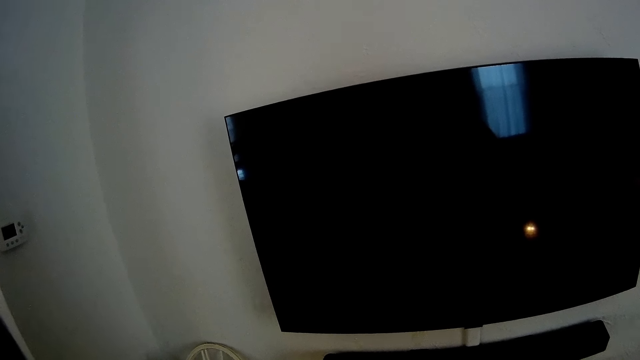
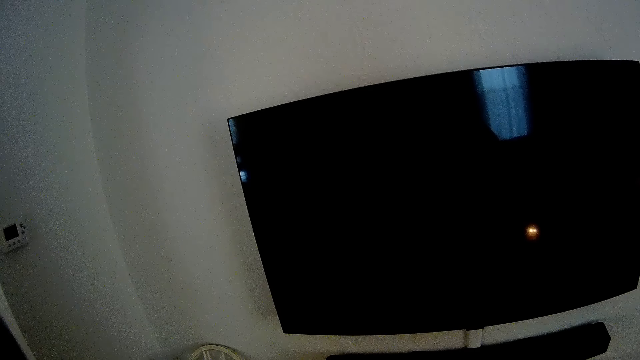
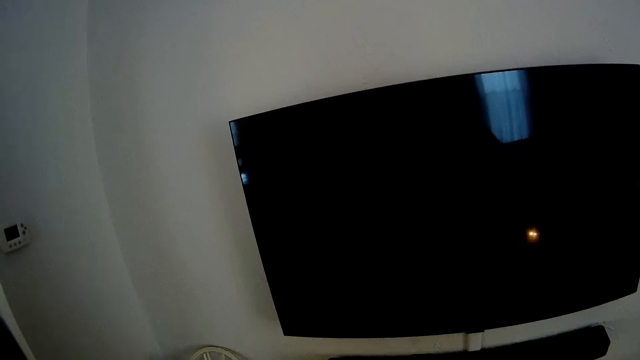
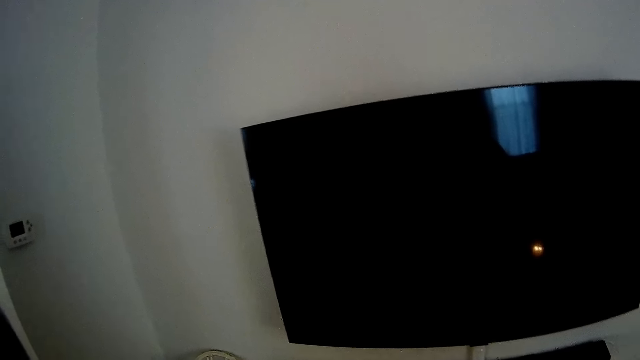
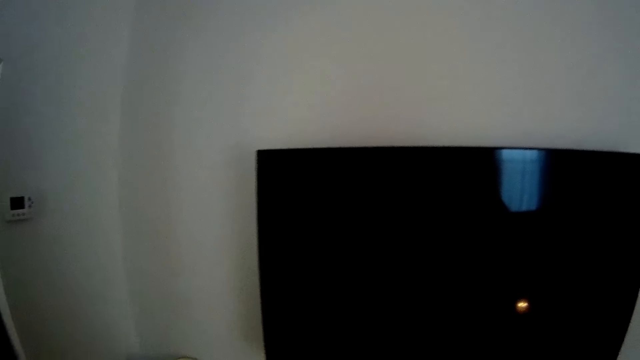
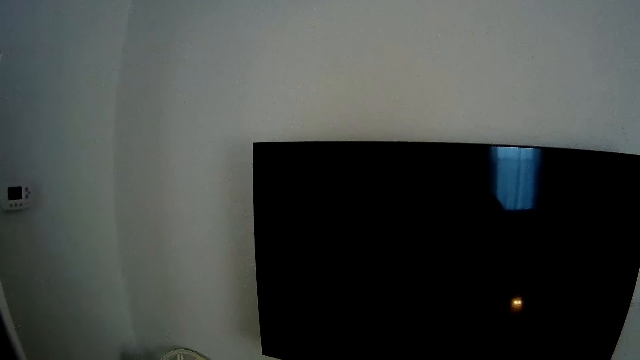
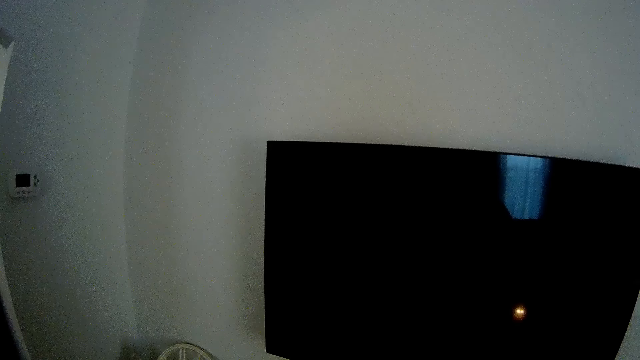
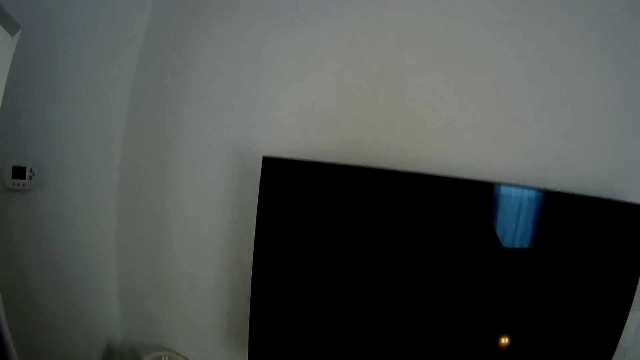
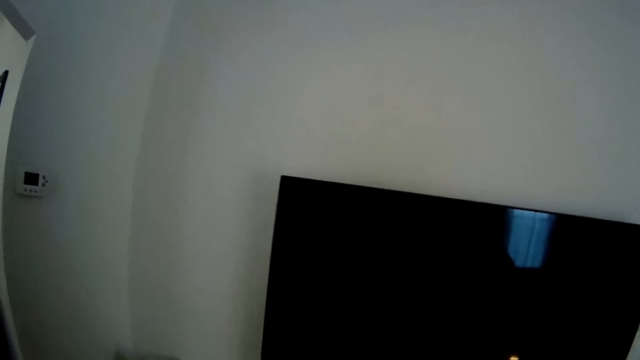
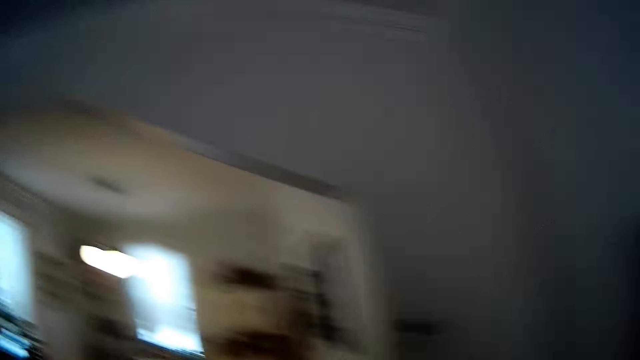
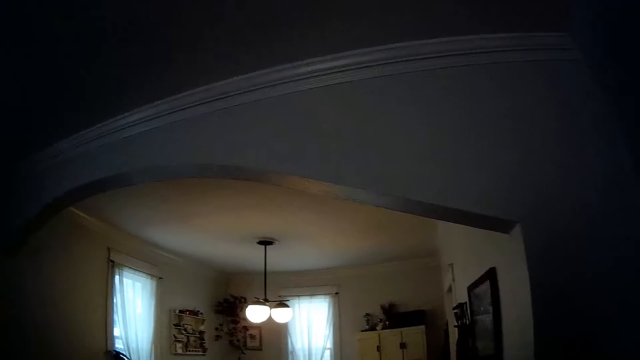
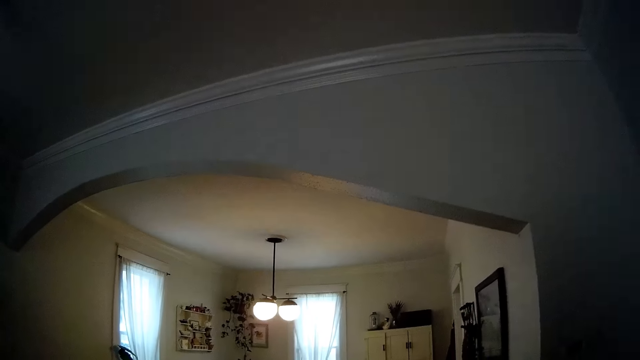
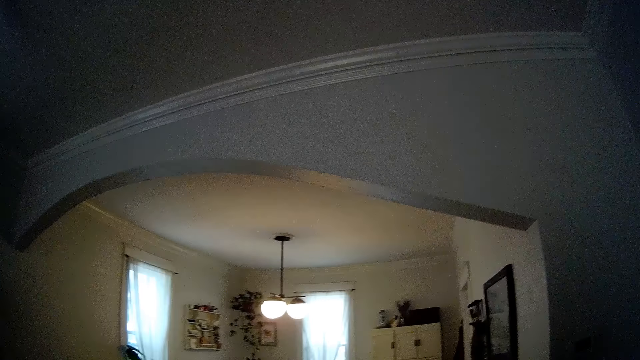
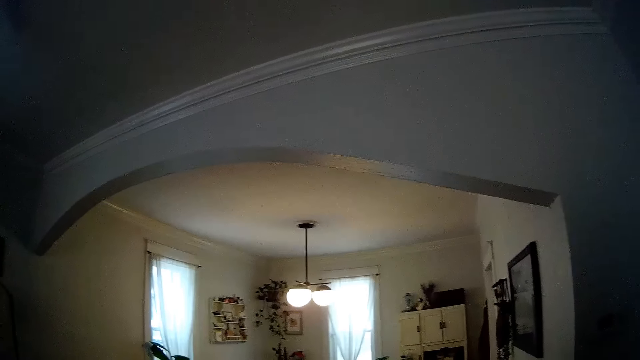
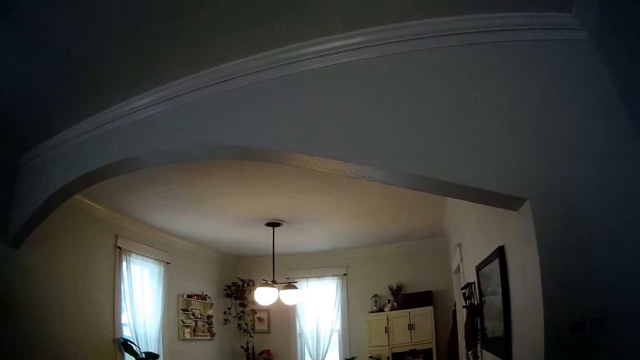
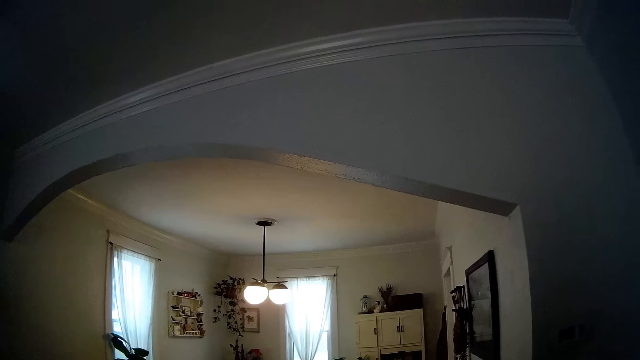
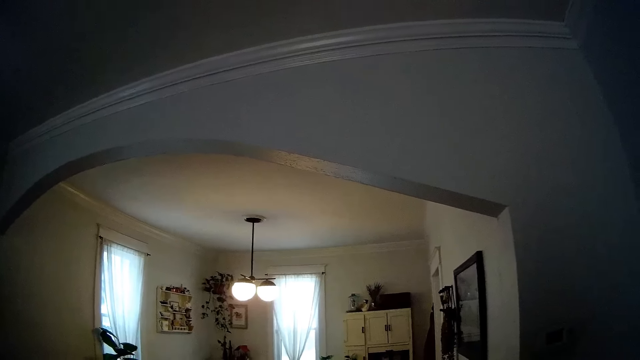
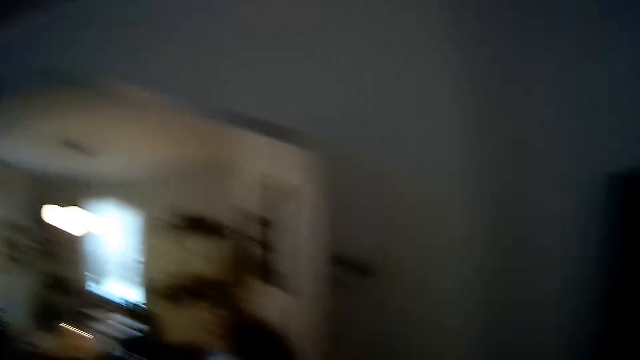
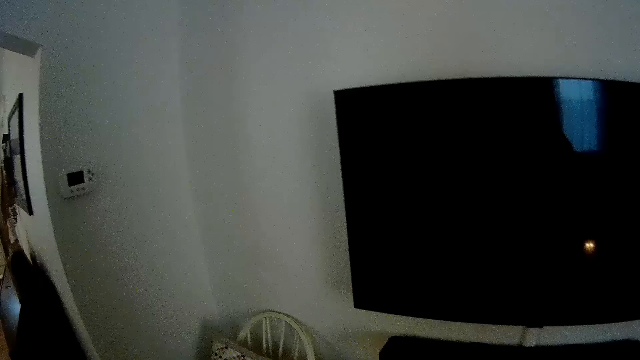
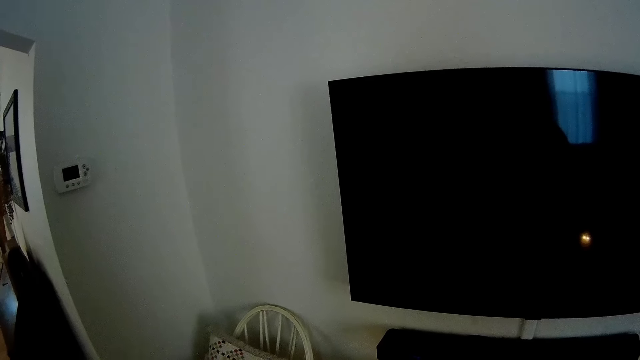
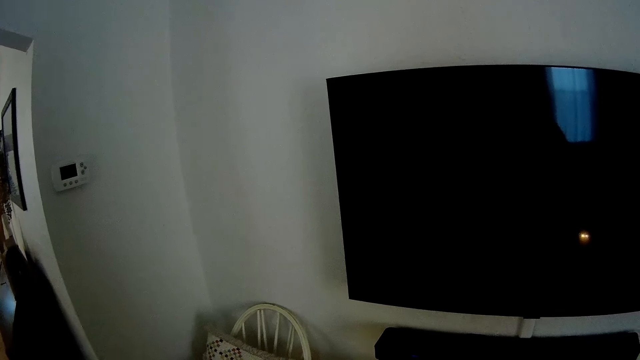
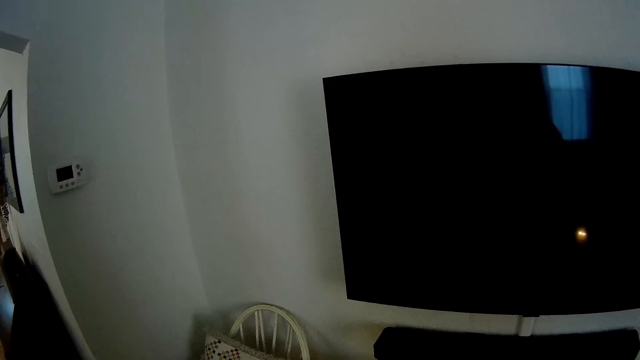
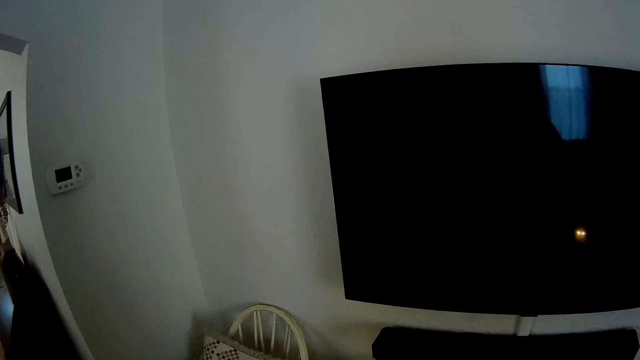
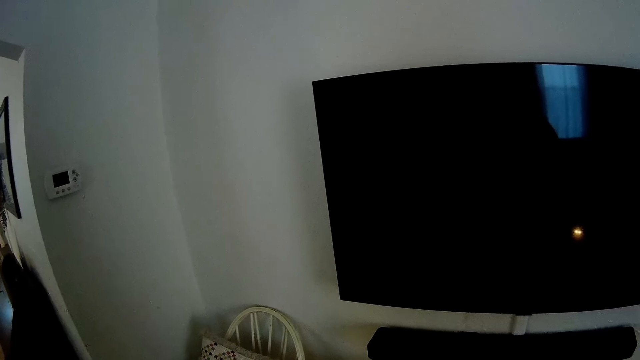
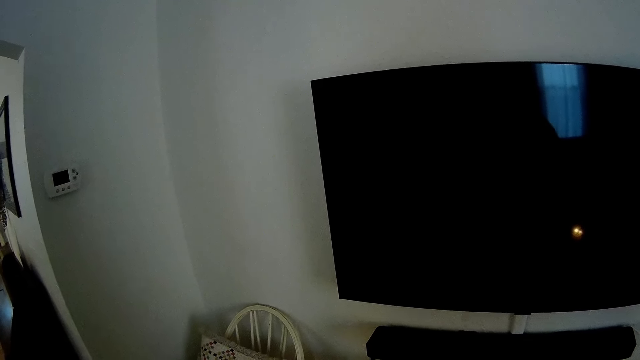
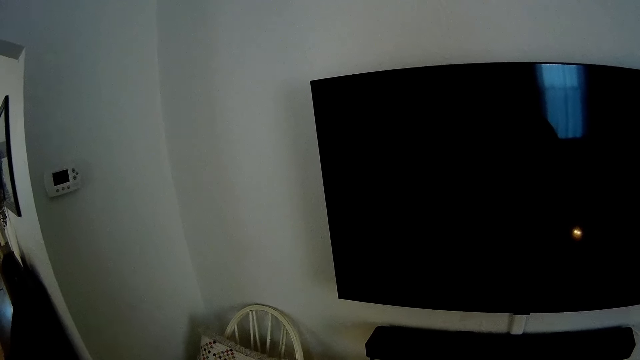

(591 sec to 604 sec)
The camera wearer looks around. They look at an audio system. They stand beside the television.

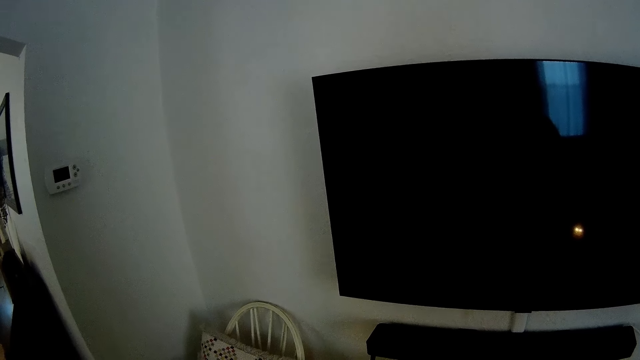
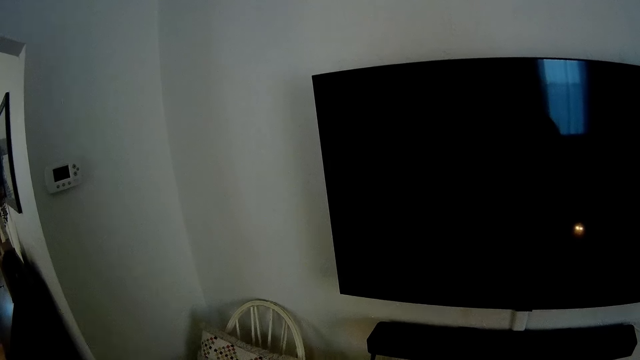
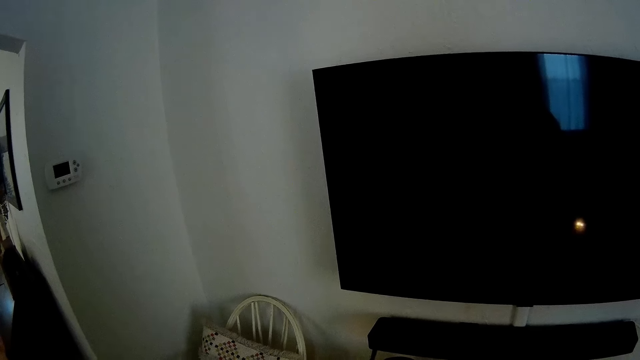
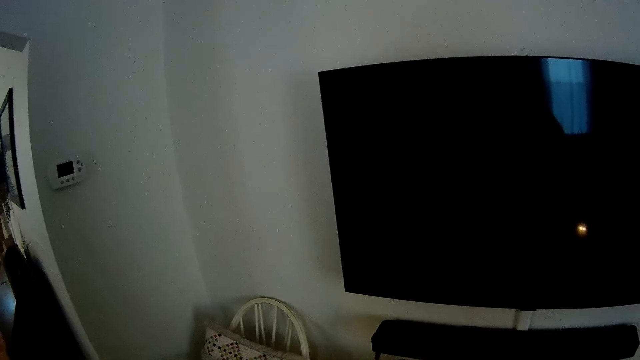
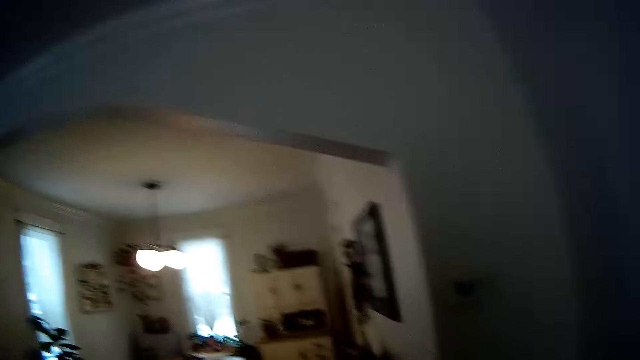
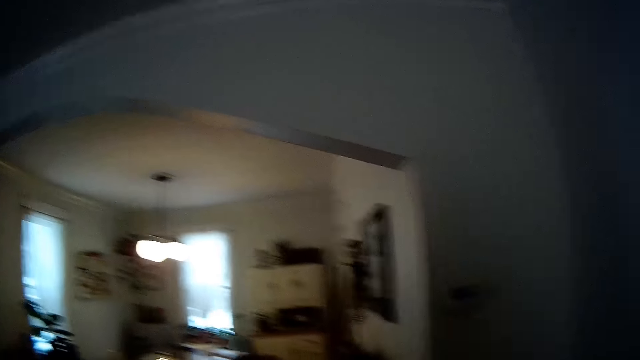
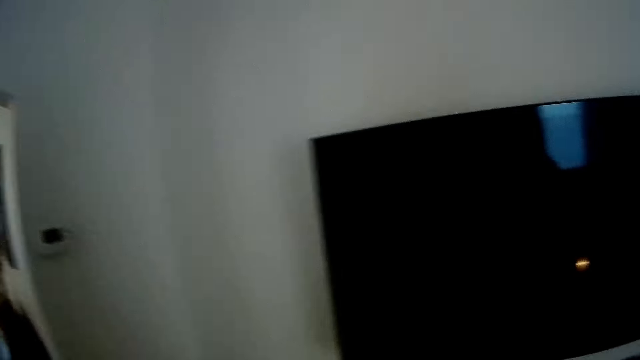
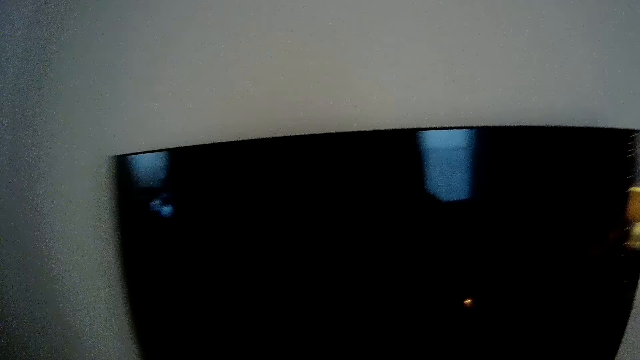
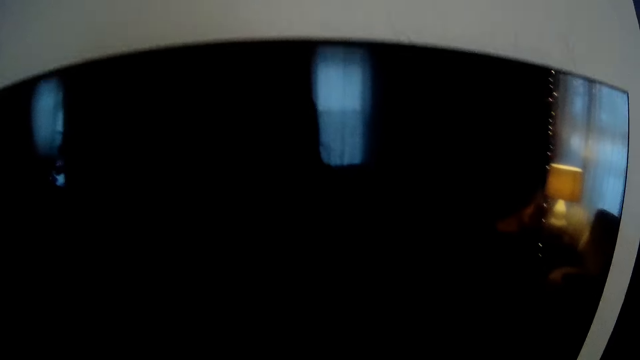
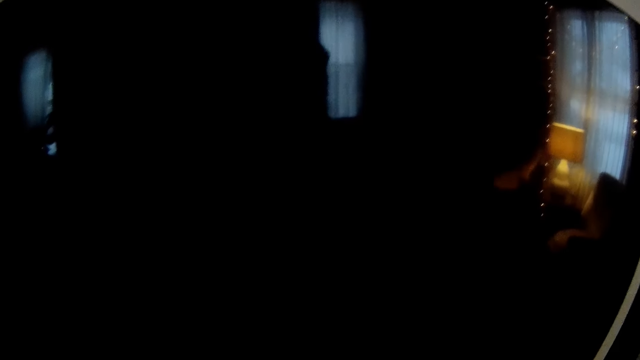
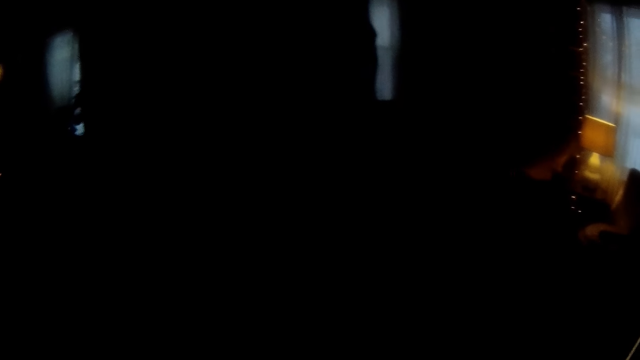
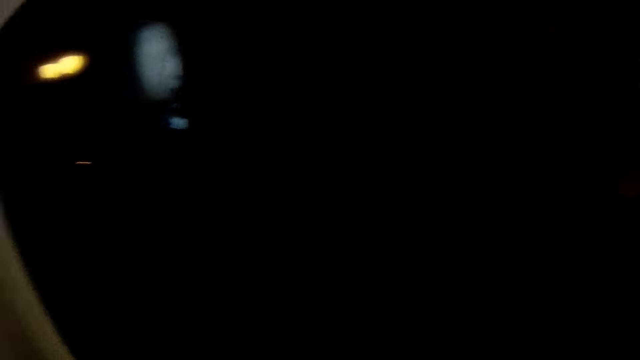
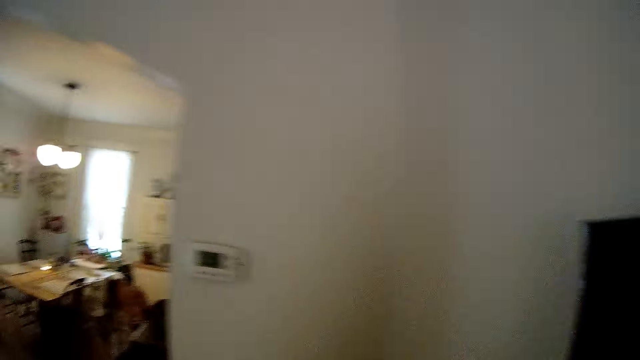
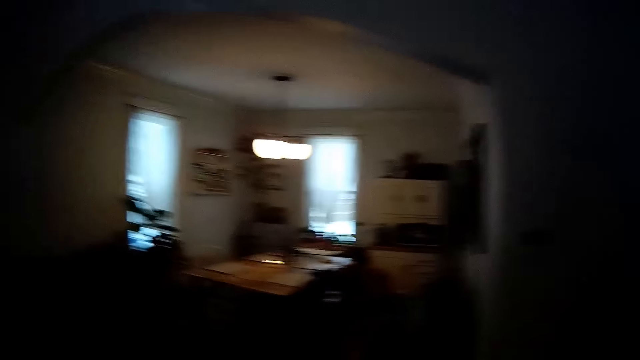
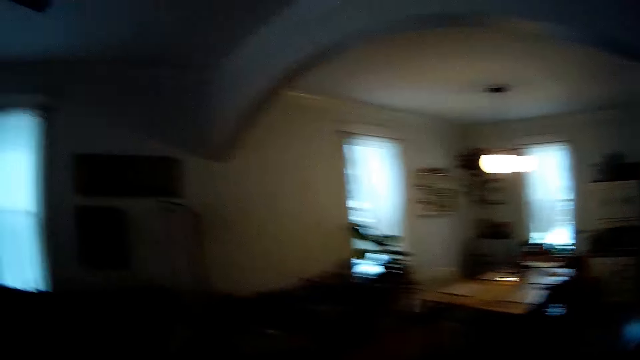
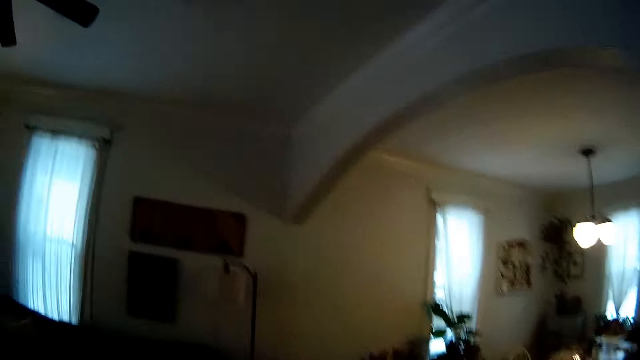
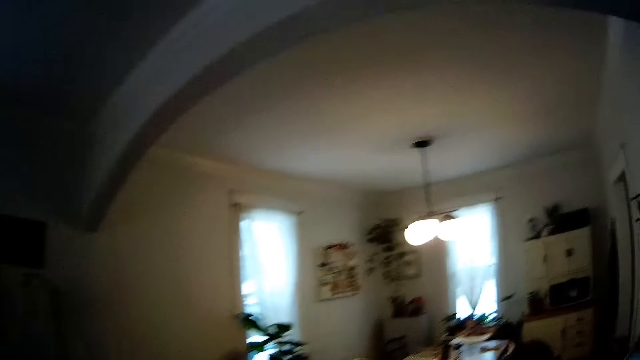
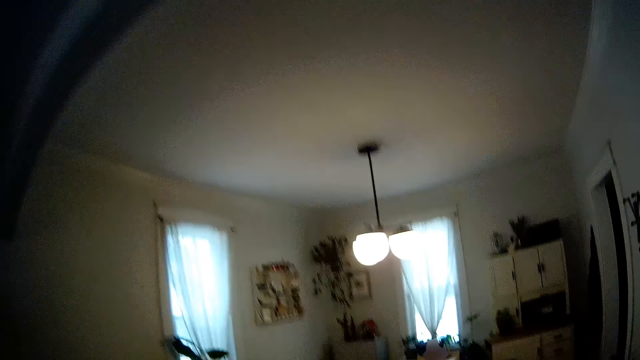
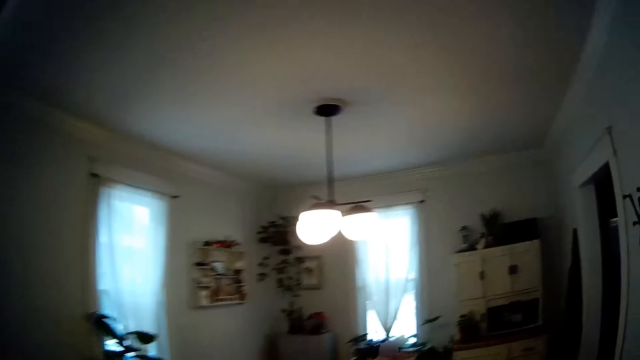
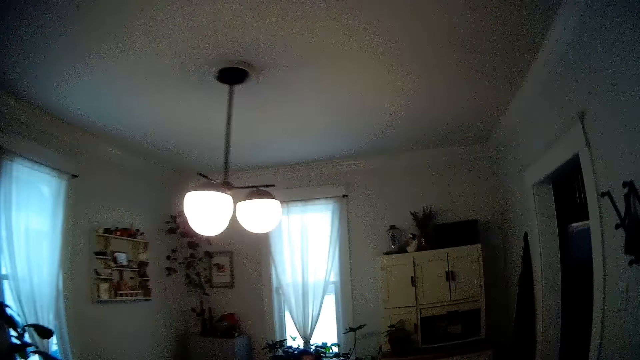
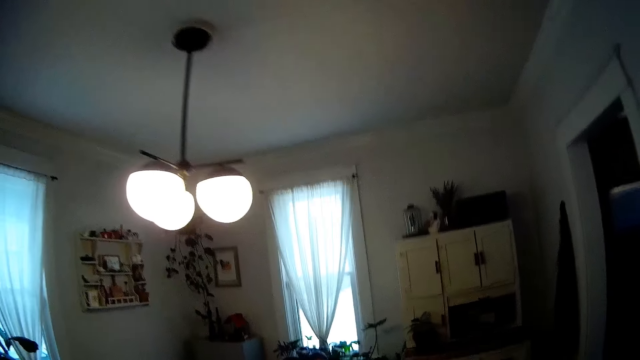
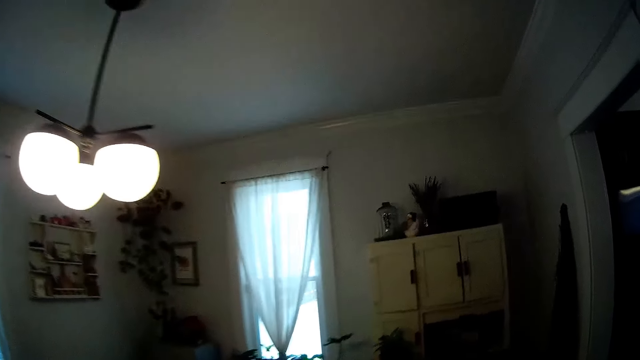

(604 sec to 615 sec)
The camera wearer looks around. They move closer to the television. They walk into a dining room.
